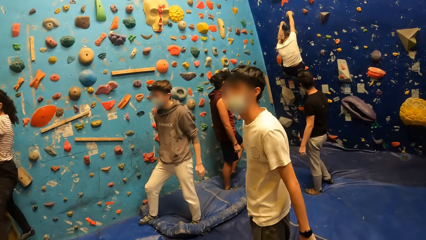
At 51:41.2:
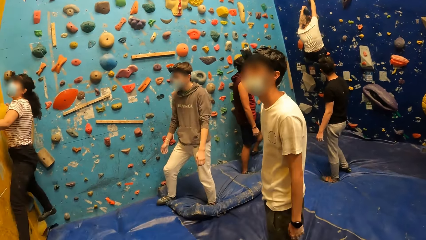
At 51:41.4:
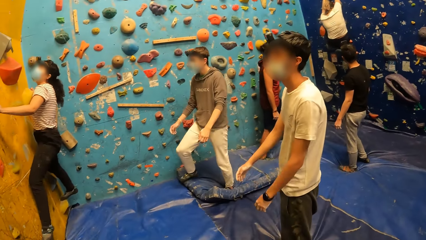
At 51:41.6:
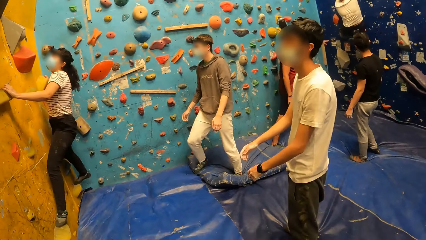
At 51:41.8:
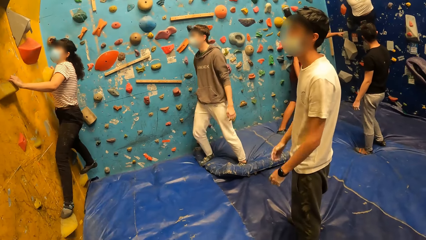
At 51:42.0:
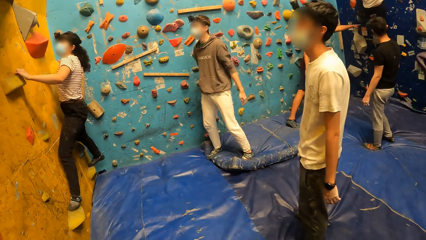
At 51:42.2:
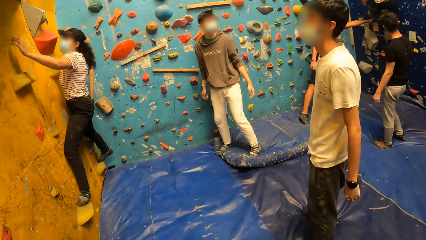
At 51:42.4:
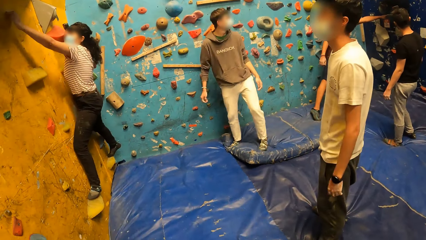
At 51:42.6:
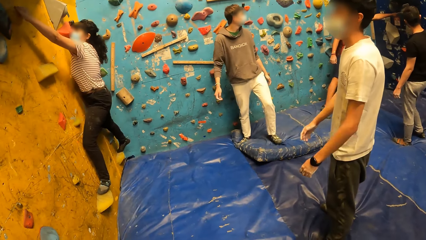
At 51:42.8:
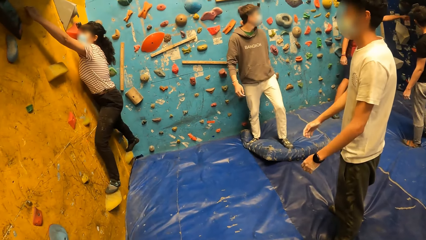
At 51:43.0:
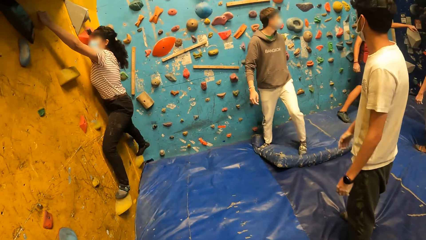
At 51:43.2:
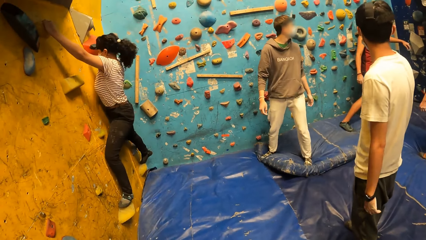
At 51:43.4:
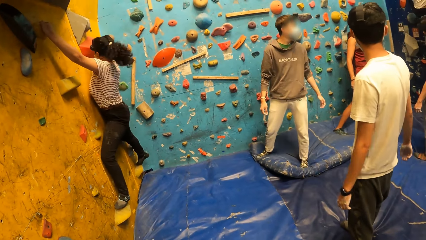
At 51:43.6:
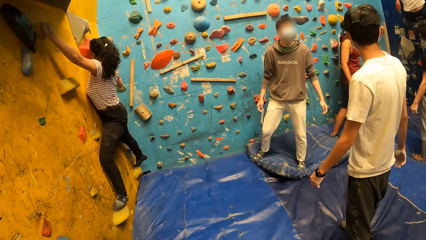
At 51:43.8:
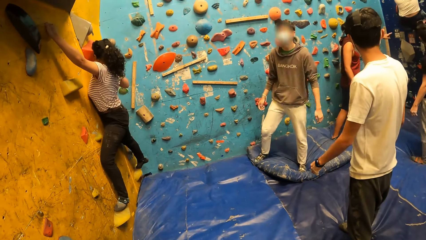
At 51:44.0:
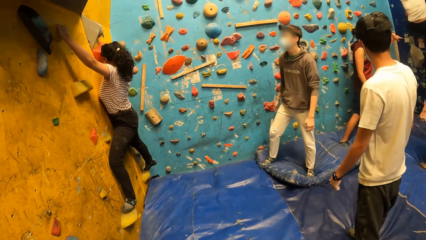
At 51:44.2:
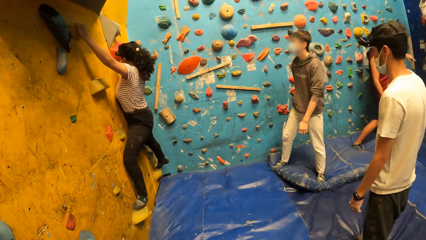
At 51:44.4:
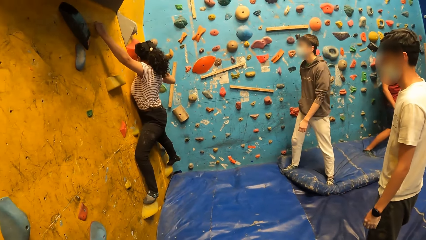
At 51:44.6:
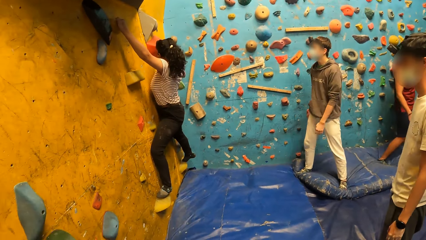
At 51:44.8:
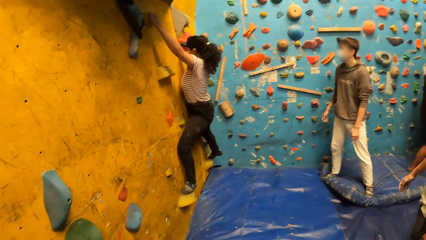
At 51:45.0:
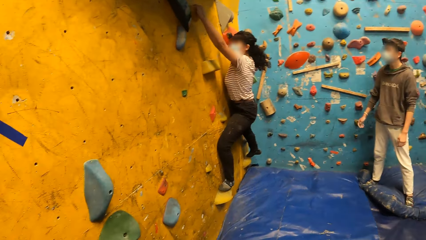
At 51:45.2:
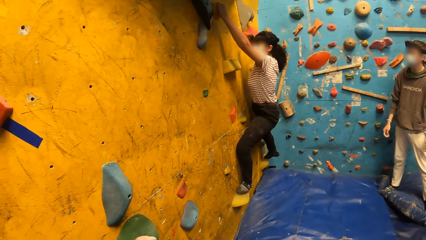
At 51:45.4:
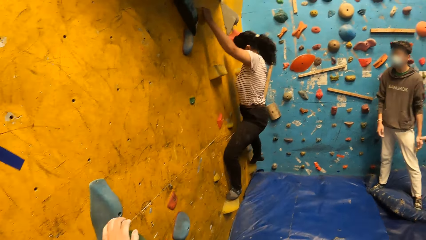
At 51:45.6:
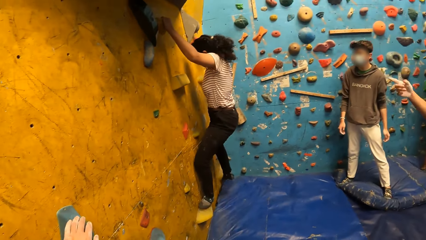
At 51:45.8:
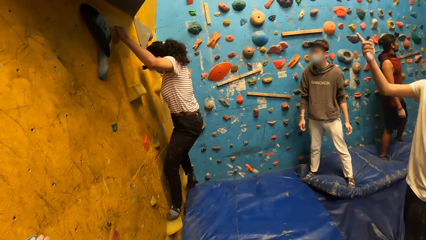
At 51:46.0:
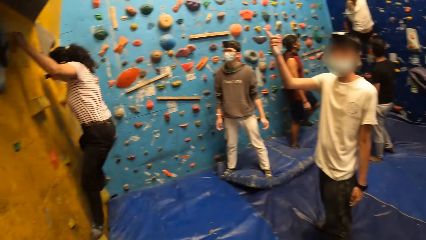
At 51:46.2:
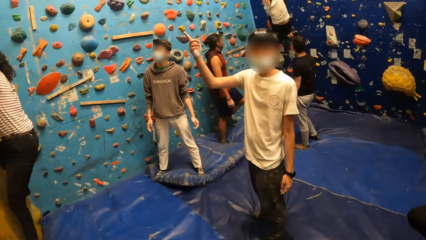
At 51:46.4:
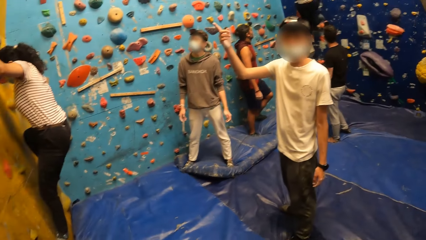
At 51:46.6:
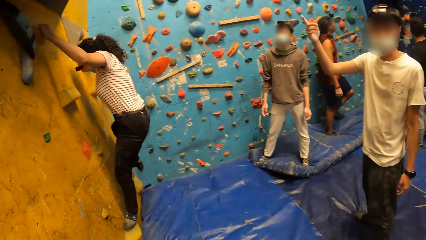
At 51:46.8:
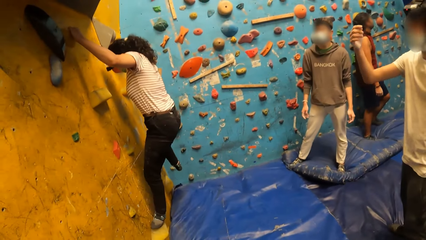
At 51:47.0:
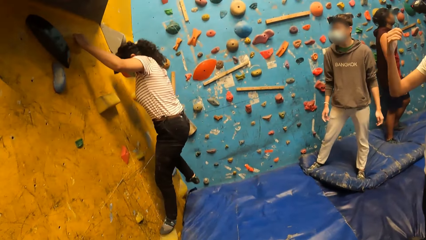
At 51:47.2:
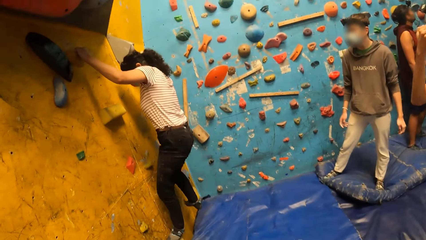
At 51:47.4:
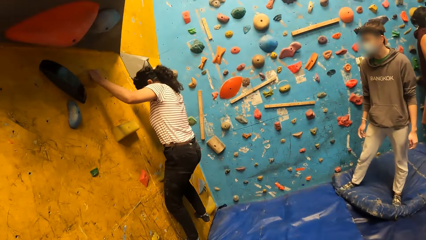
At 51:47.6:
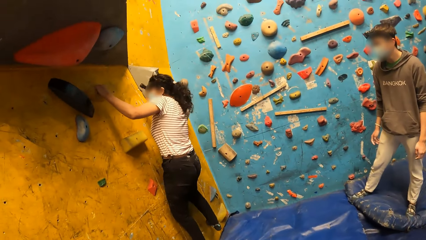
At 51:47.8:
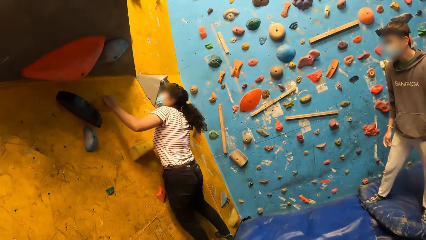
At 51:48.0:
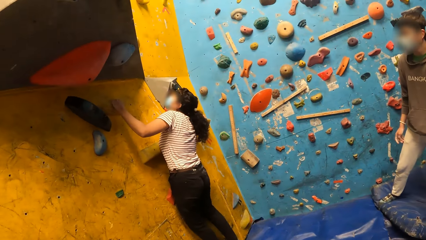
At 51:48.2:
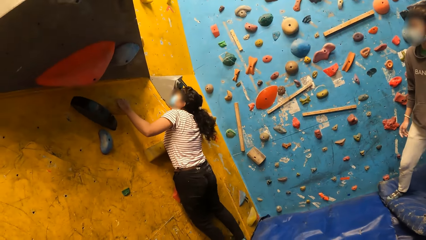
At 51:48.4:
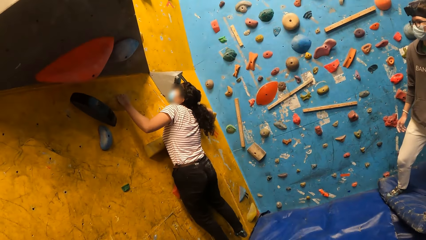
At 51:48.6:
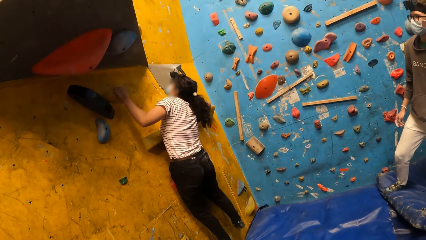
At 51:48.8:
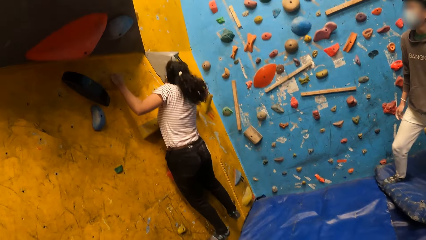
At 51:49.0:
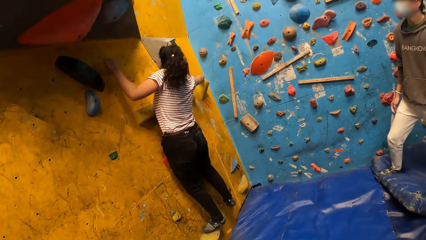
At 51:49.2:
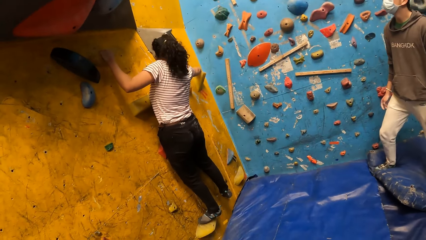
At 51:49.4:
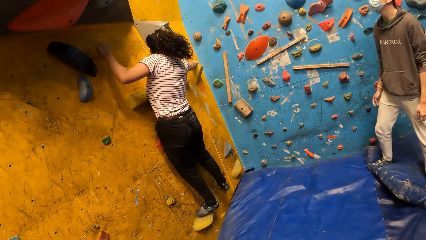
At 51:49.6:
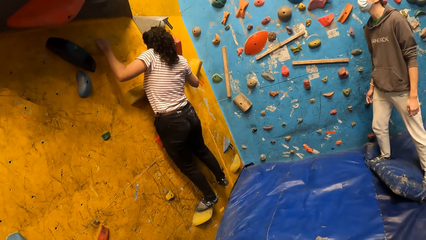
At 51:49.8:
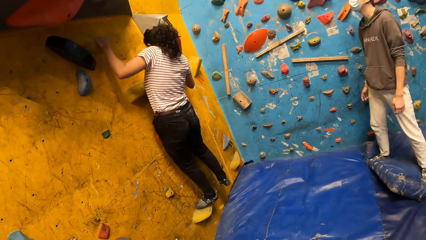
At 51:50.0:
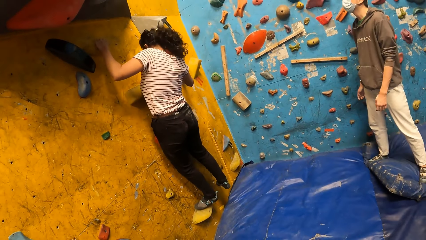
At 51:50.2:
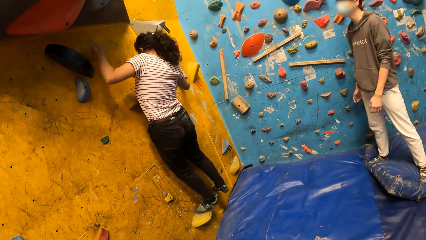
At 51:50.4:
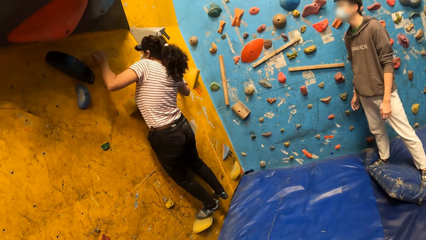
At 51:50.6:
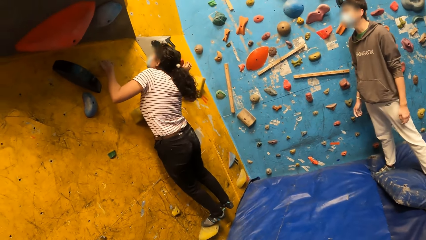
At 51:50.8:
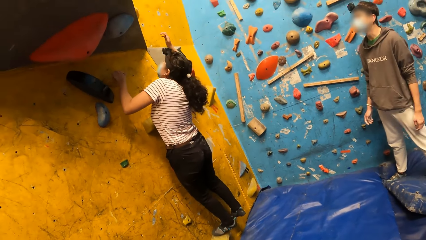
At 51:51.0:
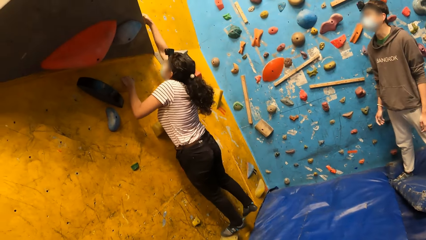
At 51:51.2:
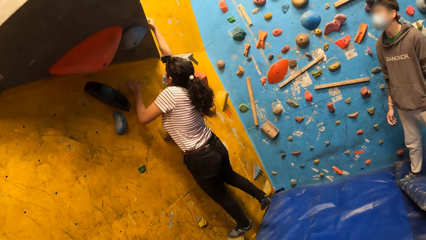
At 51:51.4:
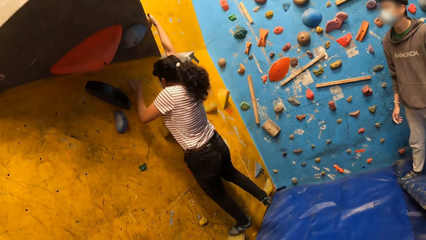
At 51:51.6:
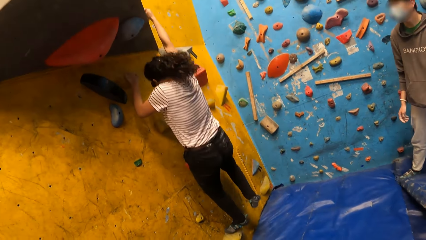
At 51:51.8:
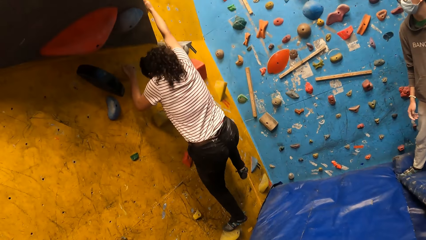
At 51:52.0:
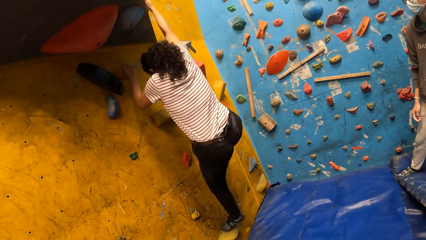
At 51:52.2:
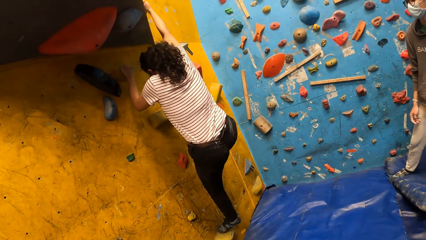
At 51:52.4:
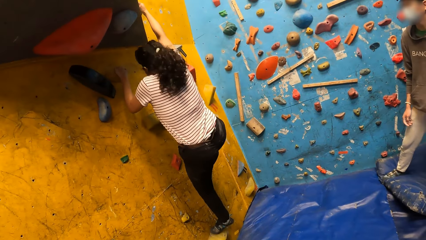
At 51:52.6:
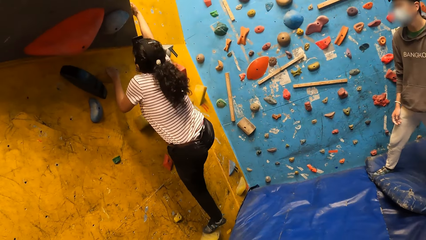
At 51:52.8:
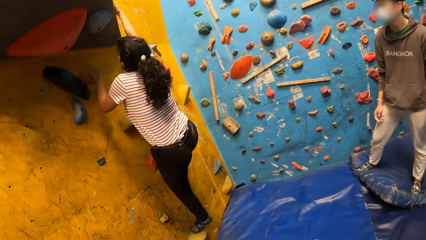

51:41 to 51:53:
A man talks to the camera wearer. The camera wearer looks around.

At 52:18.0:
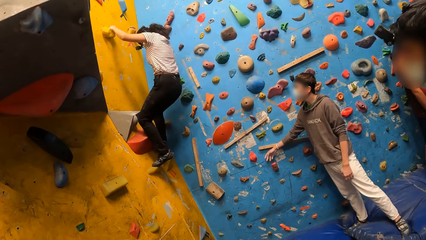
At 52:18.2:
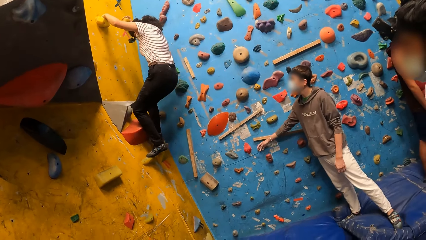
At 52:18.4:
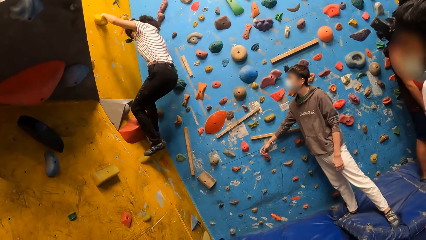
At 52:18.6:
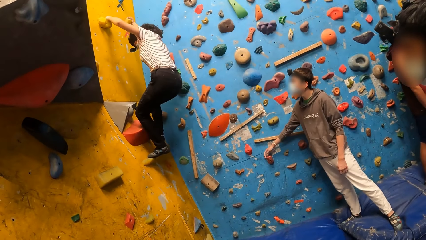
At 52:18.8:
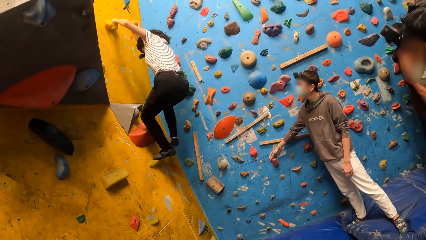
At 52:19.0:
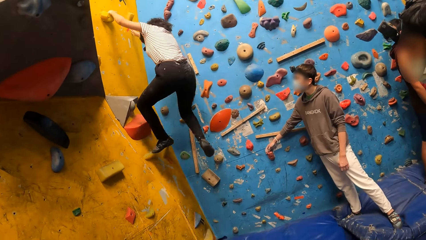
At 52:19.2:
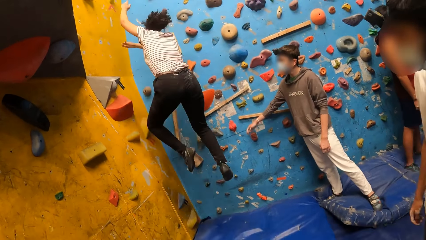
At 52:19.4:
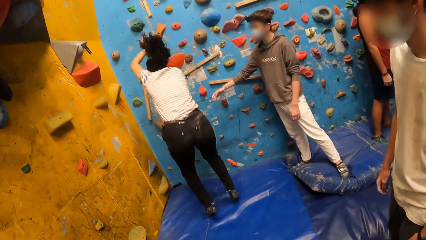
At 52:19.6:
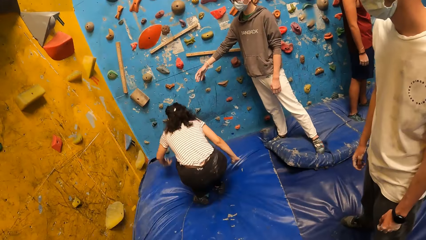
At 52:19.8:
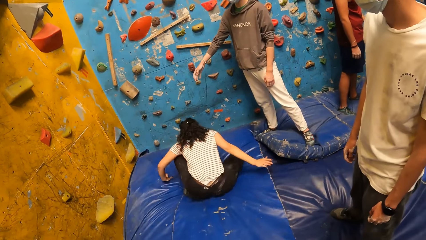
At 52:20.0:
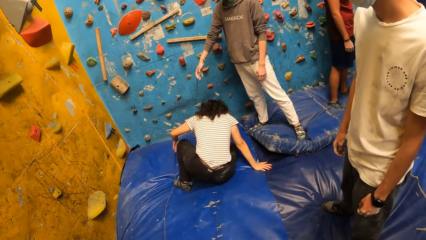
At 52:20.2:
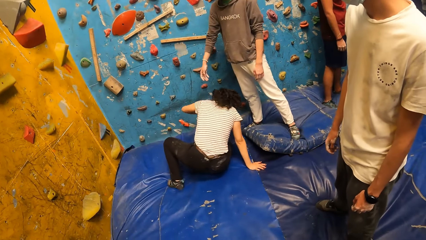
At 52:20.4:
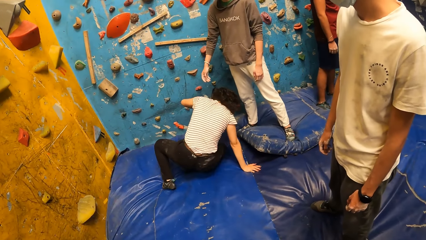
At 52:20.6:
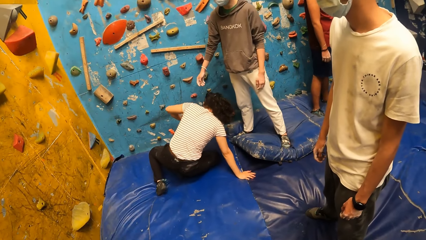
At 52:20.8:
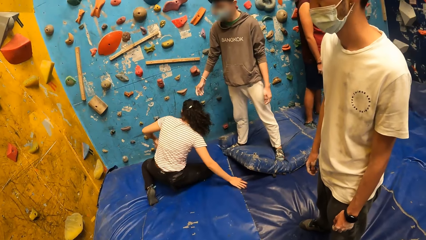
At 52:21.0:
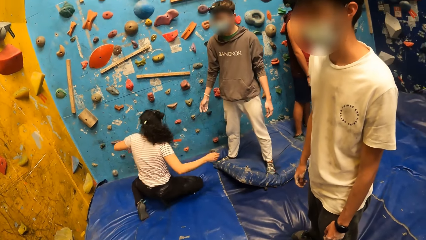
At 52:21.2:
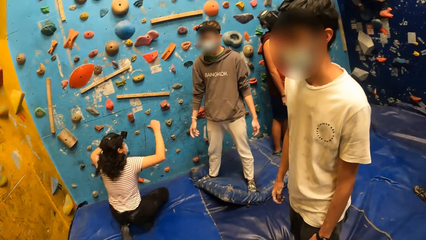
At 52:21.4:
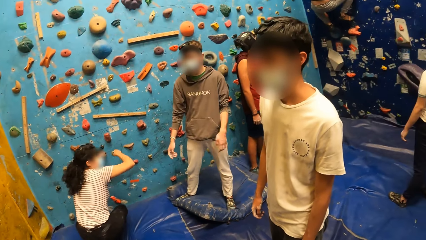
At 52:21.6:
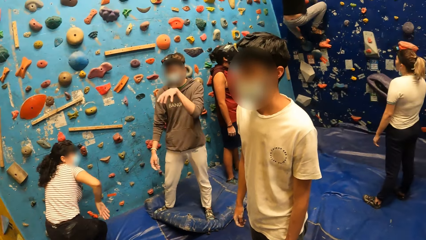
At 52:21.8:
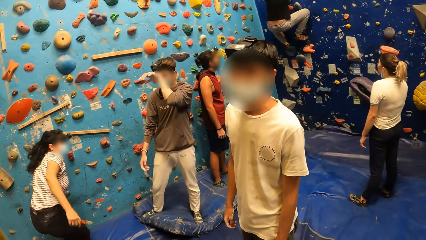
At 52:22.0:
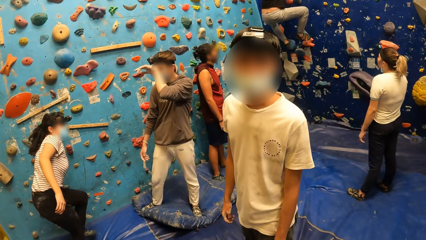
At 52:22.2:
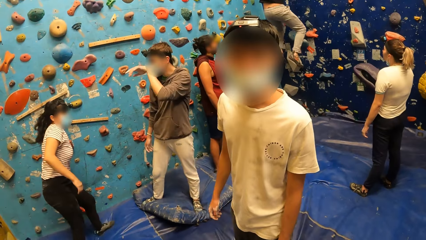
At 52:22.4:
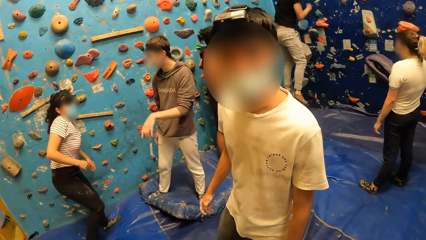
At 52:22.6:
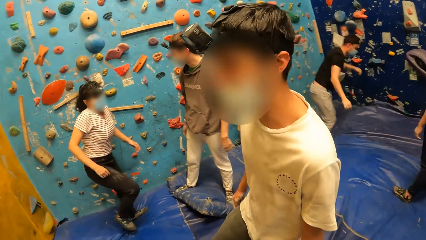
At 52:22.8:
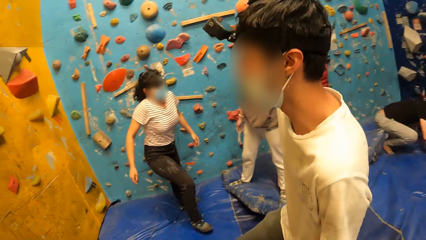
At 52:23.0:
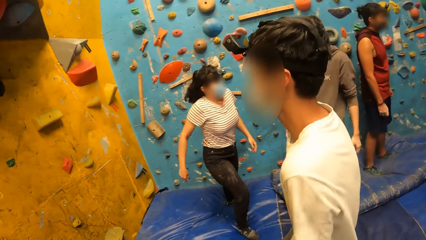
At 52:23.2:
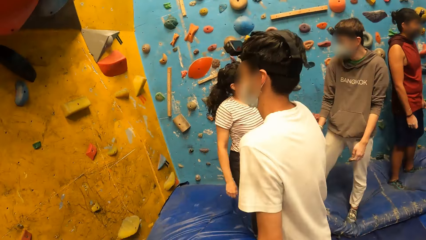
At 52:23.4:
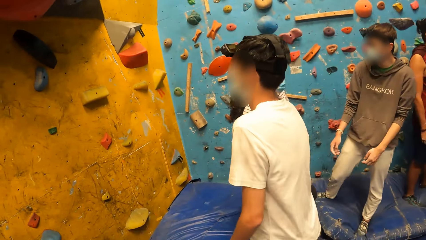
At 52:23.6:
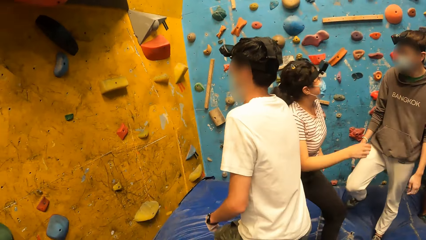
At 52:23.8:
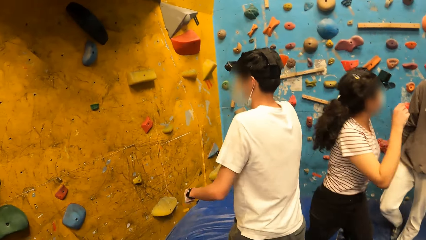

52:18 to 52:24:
The woman jumps down from the bouldering wall. The woman stands up from the foam. The man jumps down from the bouldering wall. Another man talks to the camera wearer.
